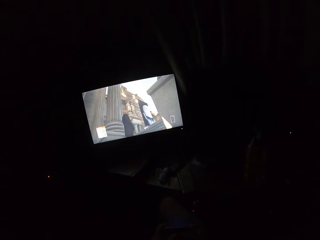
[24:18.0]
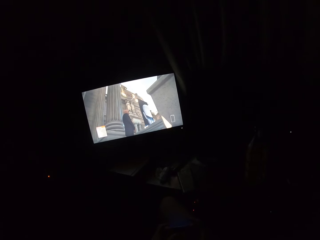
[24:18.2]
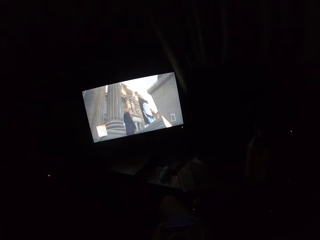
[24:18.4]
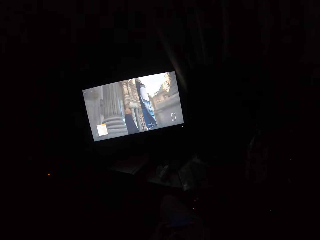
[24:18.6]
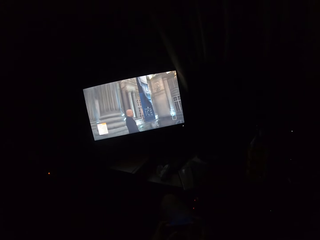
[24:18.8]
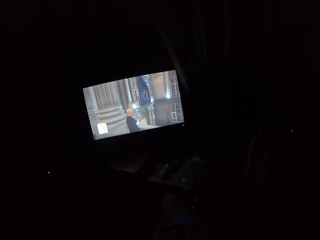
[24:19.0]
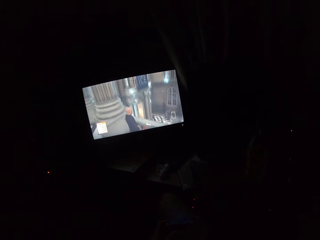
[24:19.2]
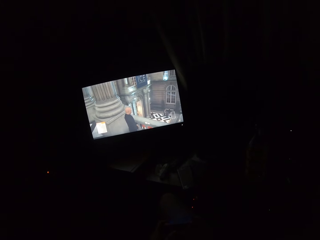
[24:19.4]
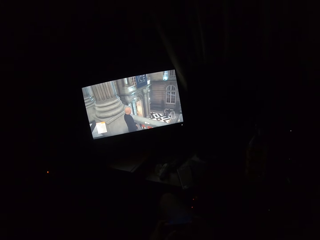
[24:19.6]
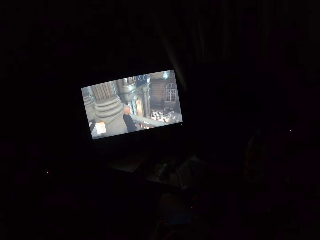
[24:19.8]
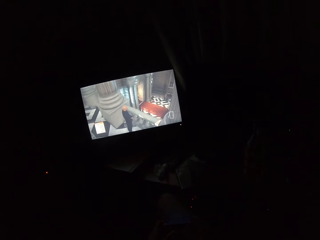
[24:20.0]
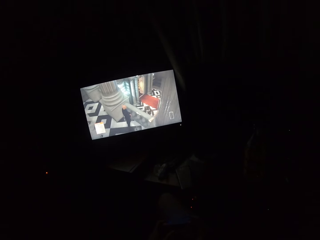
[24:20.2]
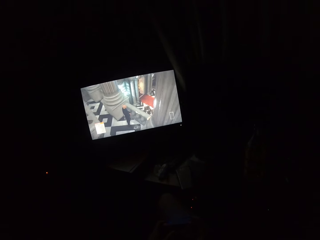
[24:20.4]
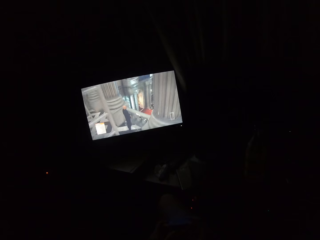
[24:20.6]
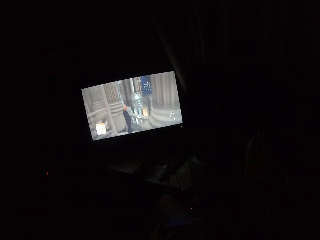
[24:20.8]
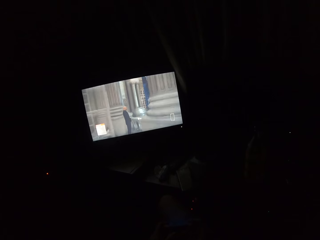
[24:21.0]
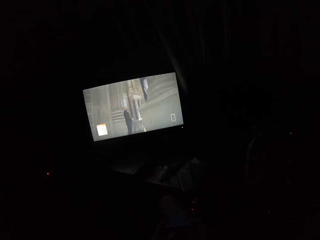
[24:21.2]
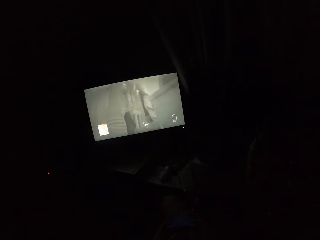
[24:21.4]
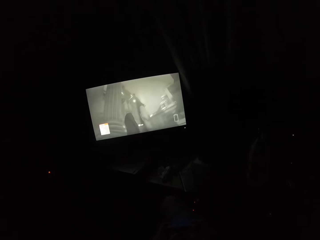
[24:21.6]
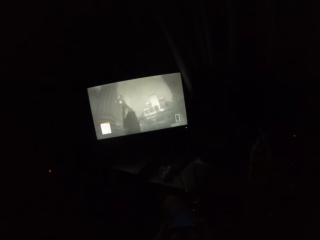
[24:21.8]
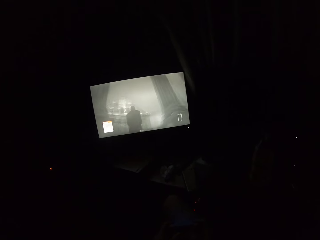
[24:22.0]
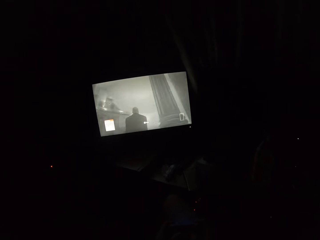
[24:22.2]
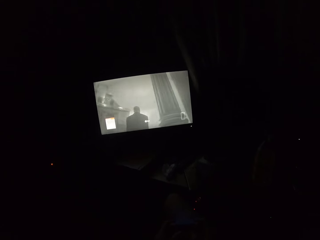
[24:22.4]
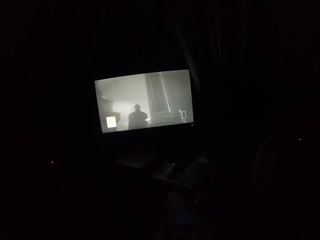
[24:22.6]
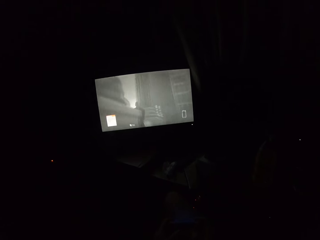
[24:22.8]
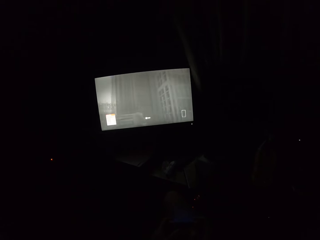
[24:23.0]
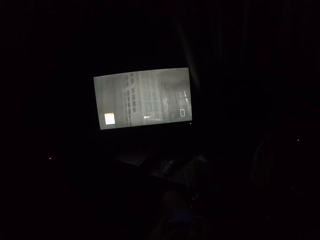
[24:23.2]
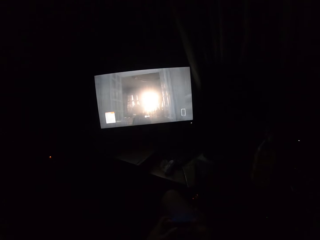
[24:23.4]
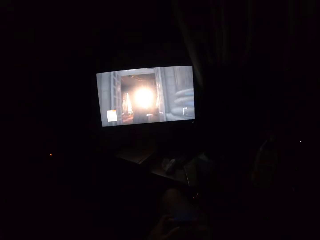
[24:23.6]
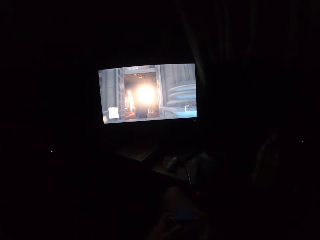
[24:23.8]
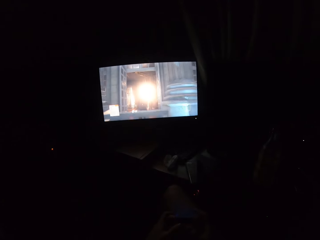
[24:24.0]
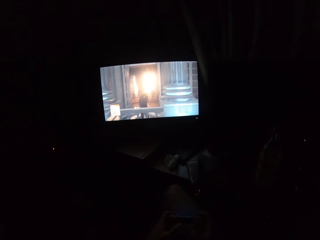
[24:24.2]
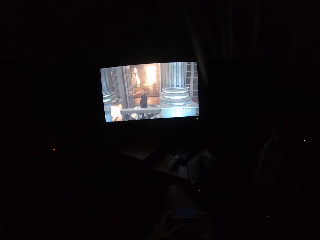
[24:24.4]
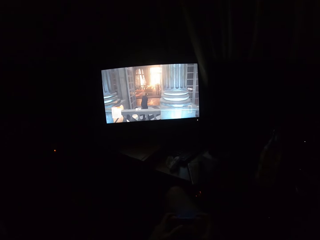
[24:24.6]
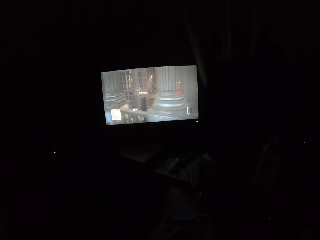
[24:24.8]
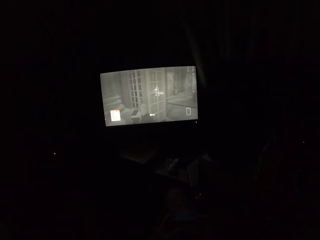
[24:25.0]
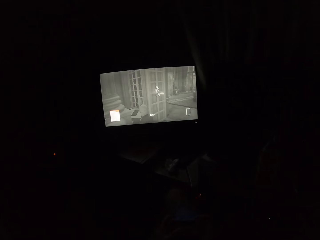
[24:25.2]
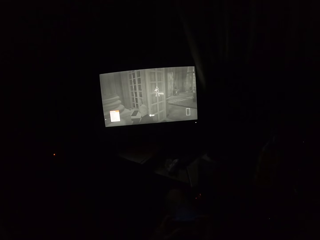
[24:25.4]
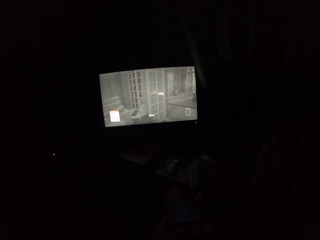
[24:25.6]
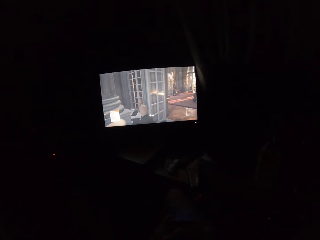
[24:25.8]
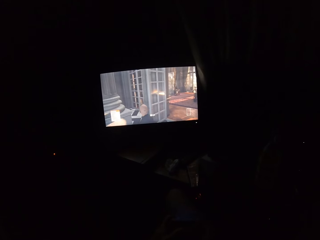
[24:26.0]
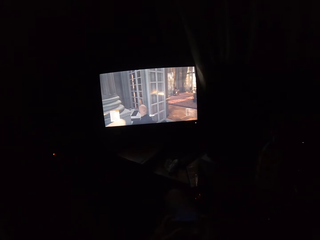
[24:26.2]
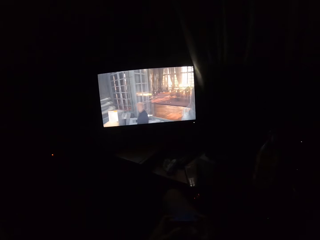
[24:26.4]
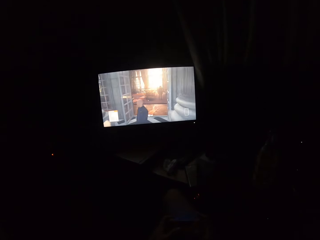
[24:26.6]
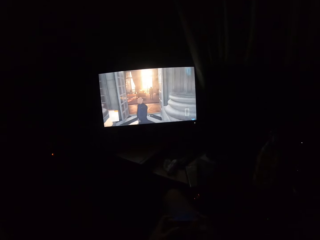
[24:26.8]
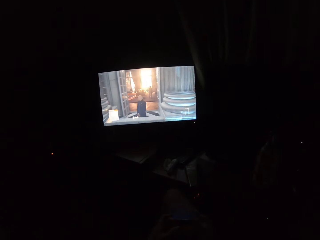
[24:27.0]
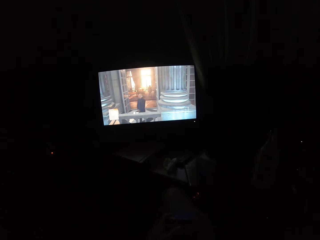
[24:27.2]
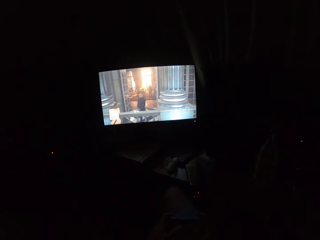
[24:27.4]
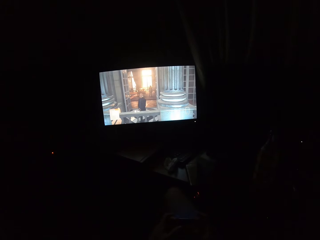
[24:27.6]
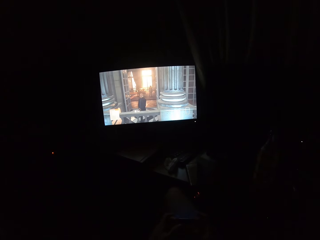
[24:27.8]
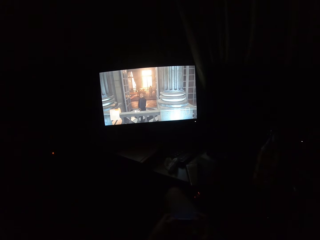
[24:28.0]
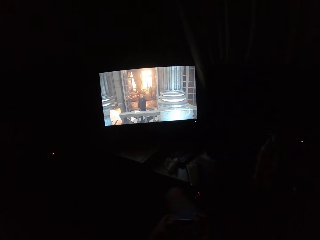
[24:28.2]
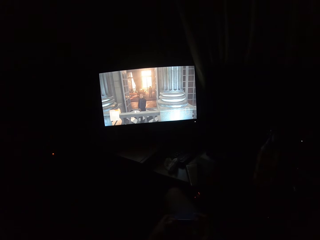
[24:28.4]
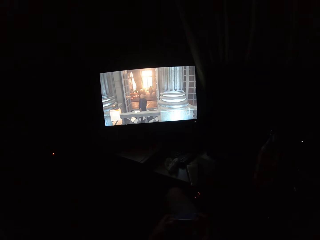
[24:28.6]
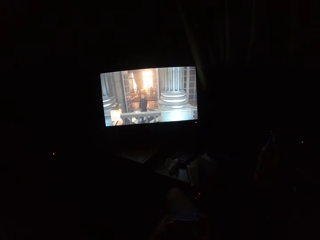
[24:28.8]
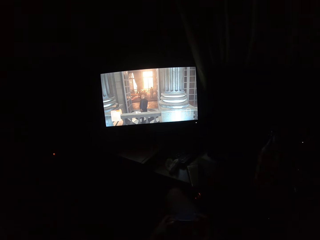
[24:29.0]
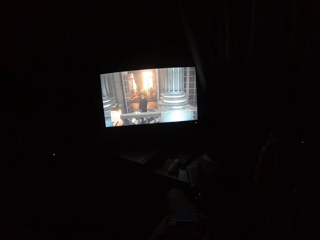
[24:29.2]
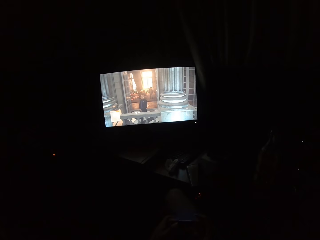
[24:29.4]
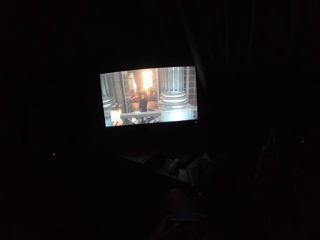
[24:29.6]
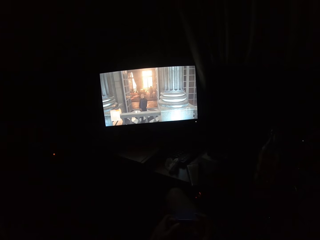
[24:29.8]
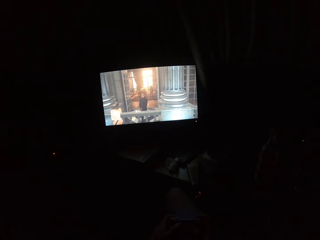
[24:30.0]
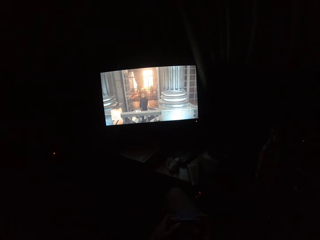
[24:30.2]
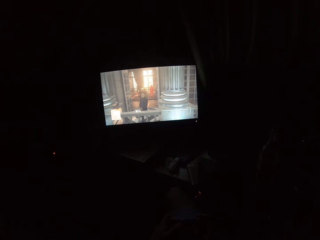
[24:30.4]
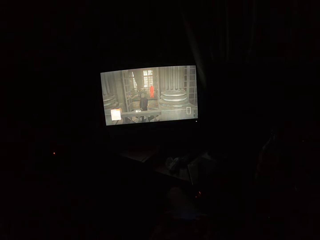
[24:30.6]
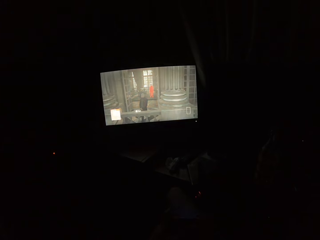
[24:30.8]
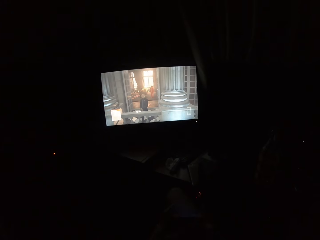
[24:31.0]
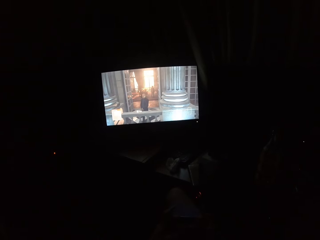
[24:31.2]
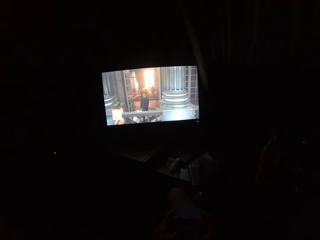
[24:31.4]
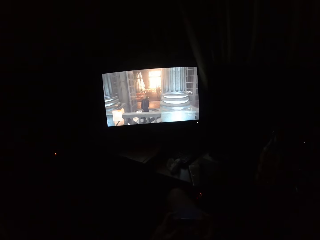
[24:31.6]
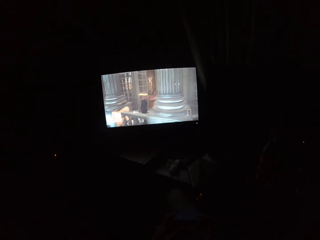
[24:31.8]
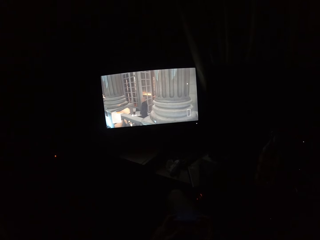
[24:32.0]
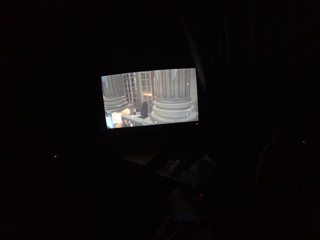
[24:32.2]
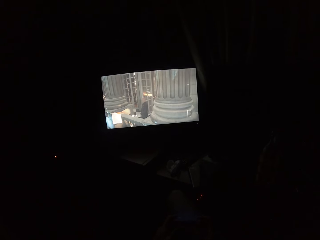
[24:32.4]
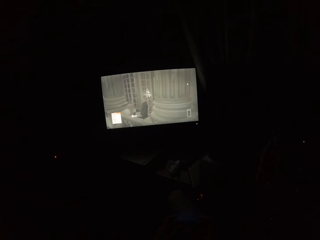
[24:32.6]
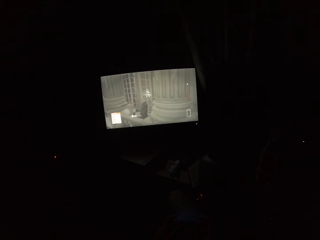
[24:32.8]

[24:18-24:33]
The camera wearer turns to the side. They play a video game on the screen. They press the gaming control.

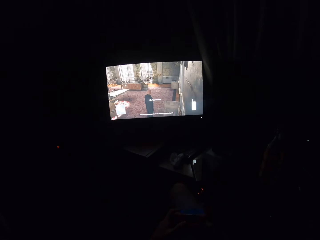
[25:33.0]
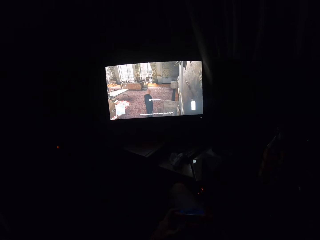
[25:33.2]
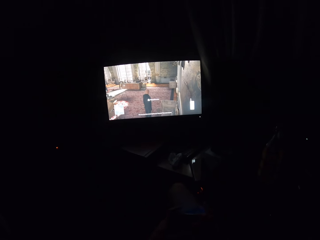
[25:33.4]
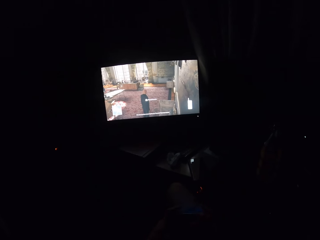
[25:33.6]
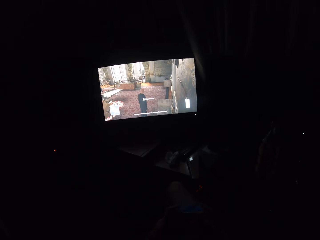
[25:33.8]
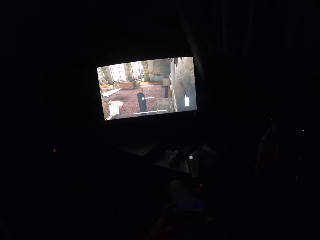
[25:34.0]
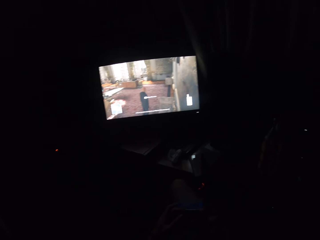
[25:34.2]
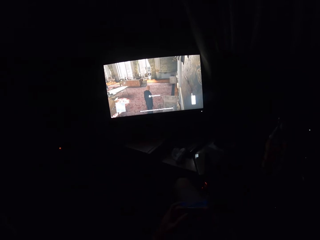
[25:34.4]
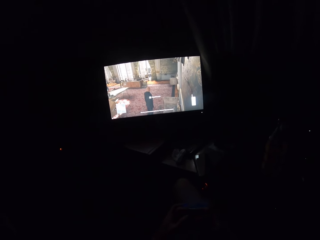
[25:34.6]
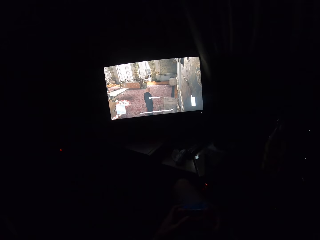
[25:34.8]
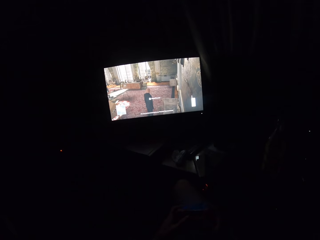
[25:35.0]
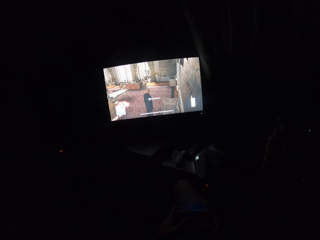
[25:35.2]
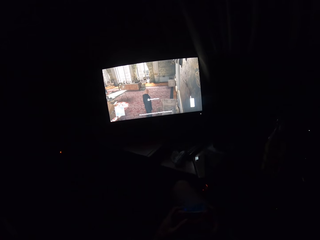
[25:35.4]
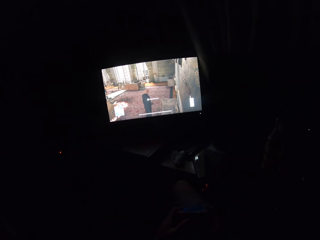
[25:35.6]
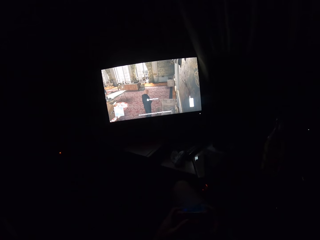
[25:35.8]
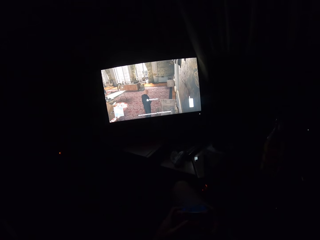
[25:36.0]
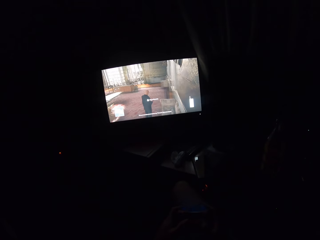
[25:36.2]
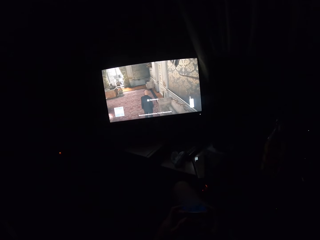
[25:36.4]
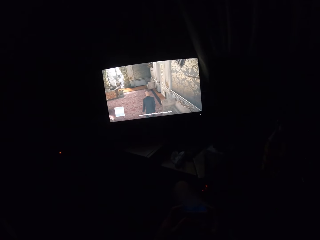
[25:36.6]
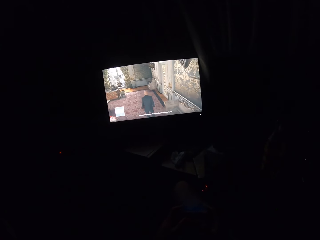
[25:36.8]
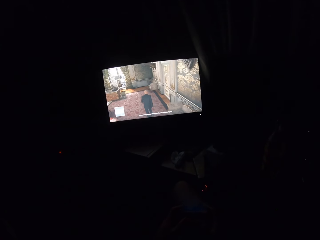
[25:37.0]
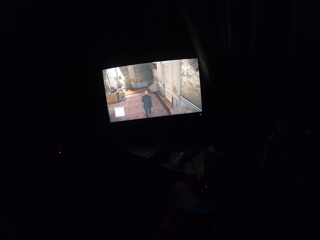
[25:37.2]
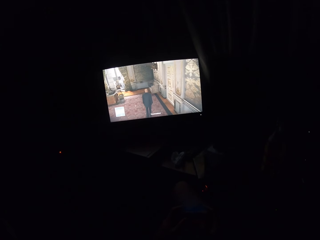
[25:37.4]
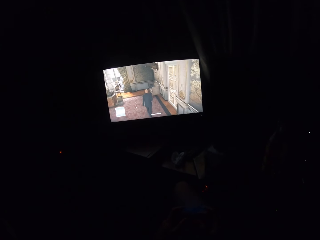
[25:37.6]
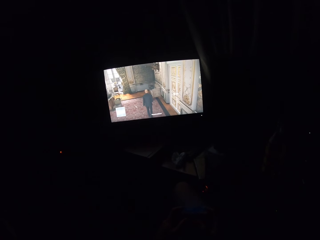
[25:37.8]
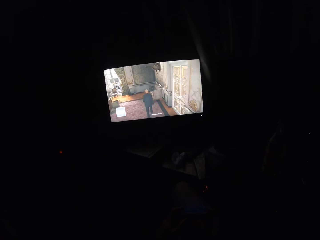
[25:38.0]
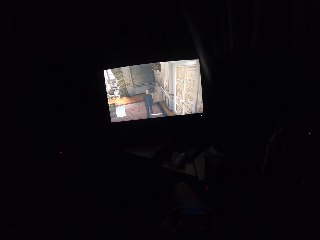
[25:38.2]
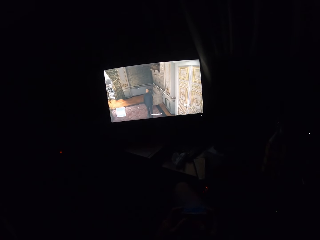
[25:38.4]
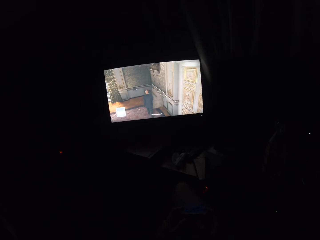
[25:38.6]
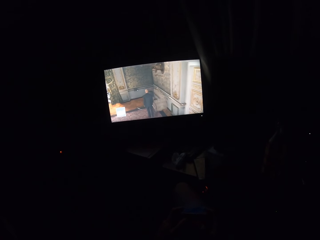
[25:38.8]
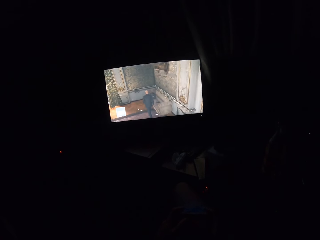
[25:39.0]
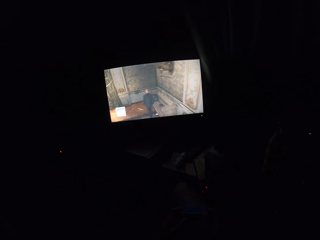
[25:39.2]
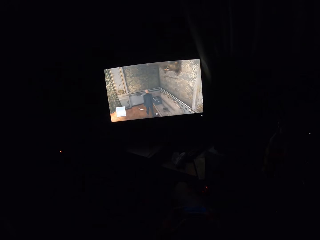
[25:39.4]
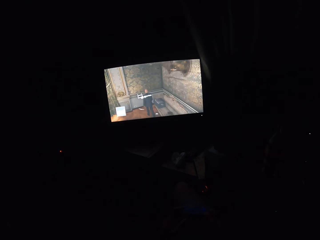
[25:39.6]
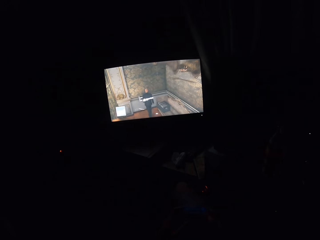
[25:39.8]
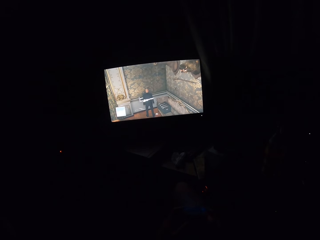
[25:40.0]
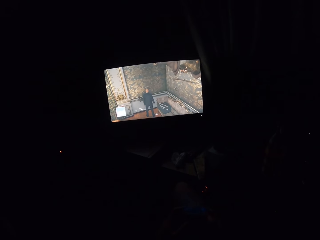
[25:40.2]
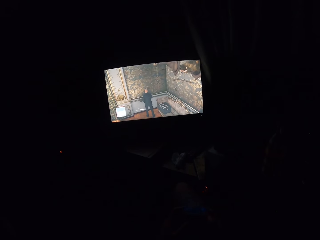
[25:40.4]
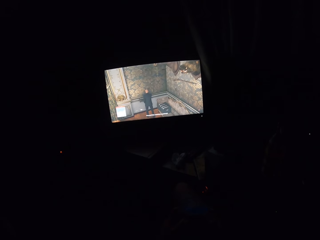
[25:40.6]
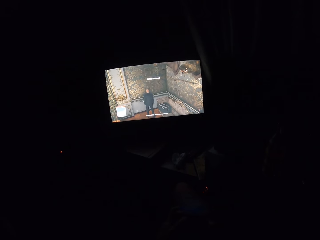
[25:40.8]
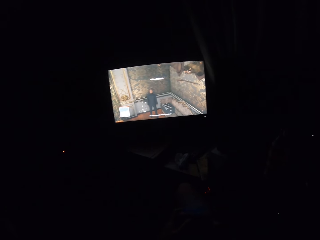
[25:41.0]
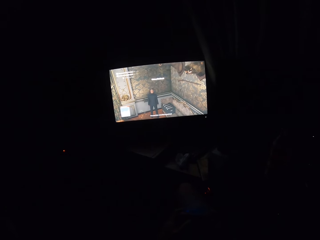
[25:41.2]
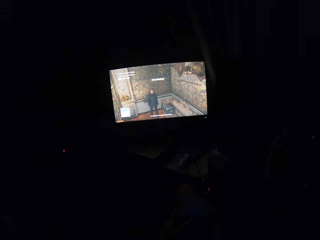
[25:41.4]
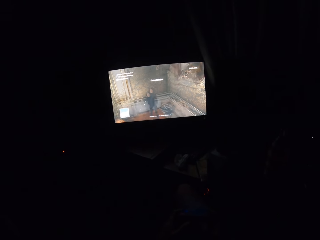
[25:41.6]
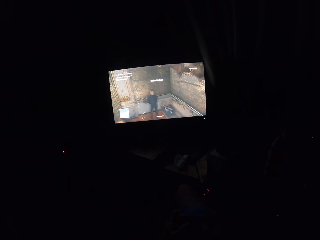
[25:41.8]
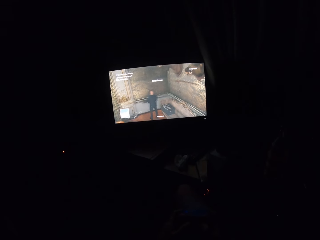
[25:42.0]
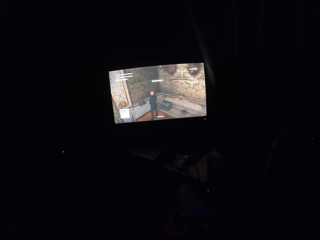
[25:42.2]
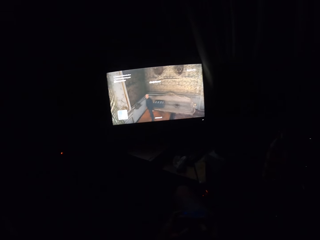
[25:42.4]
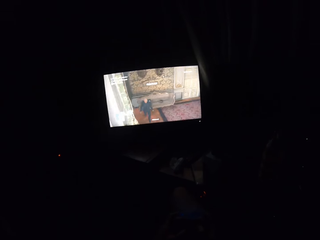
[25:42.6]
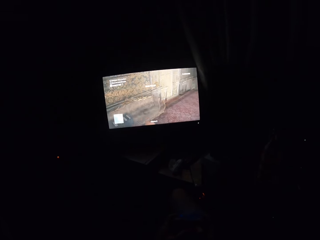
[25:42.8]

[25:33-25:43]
The camera wearer turns to the side. They press the gaming control. They play a video game on the screen.
